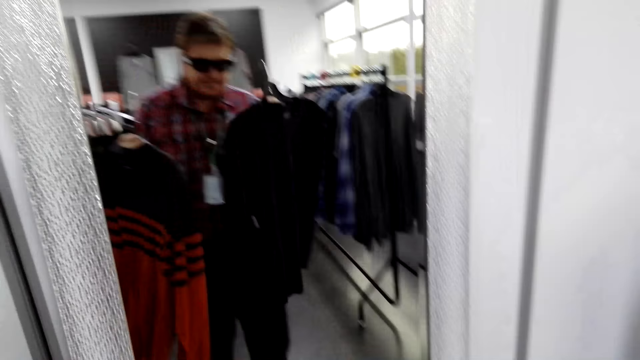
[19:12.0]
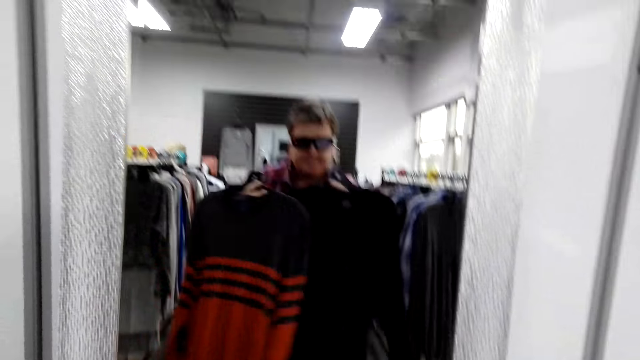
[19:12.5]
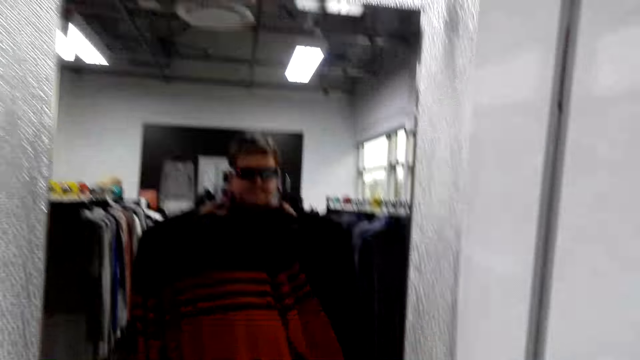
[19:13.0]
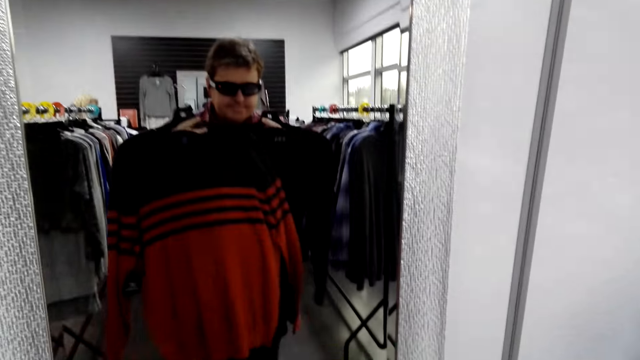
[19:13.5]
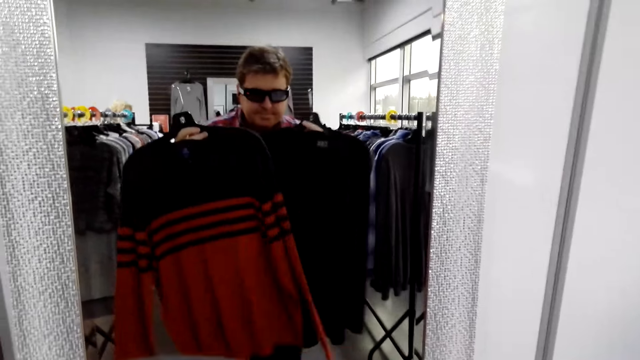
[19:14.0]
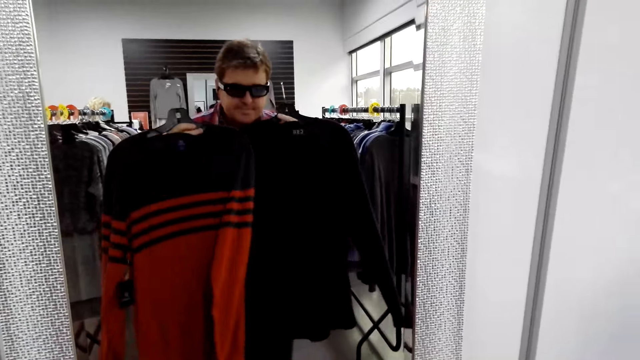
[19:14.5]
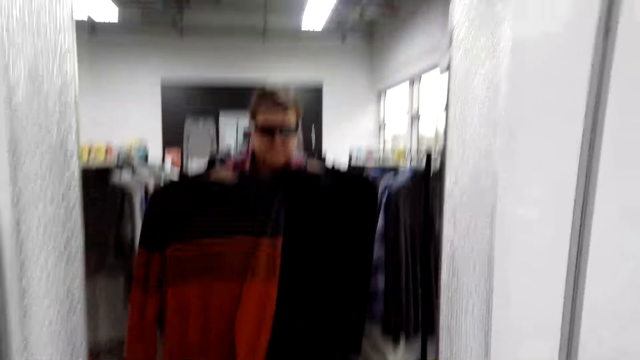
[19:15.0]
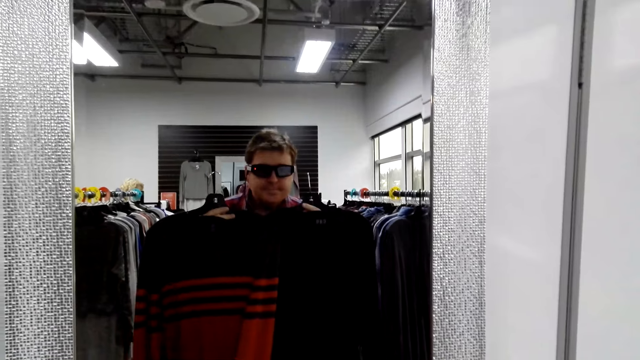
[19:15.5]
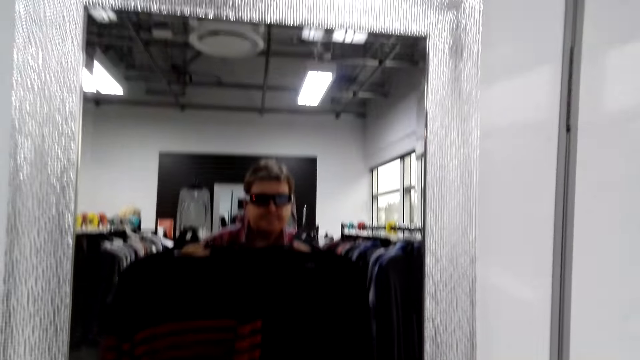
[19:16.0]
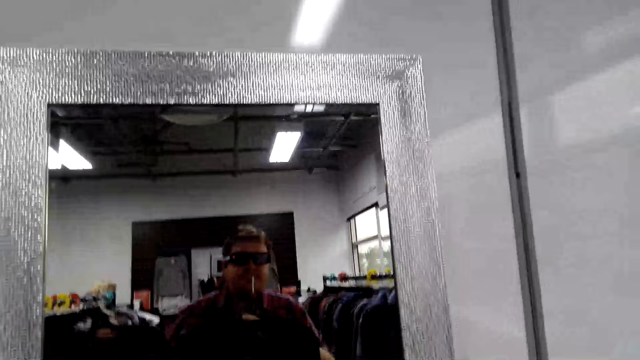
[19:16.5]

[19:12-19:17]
The camera wearer looks at the mirror.

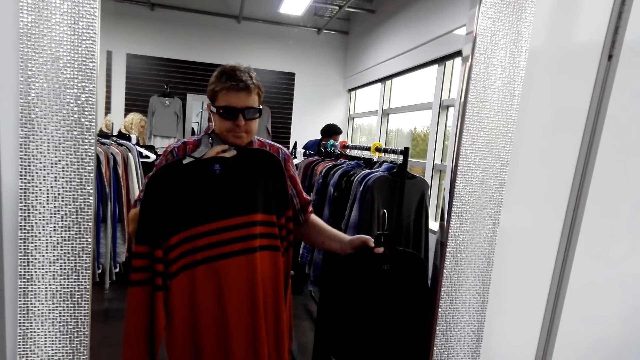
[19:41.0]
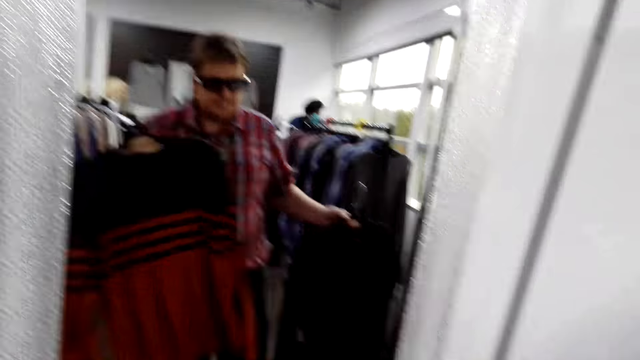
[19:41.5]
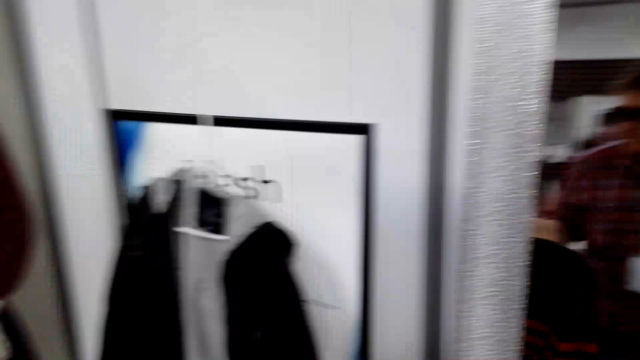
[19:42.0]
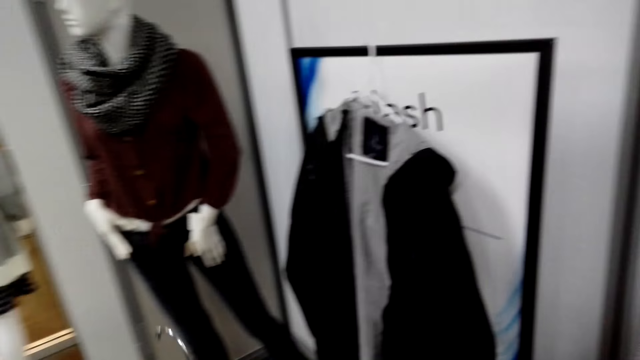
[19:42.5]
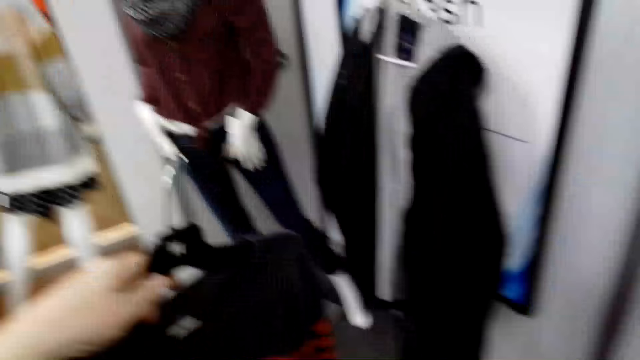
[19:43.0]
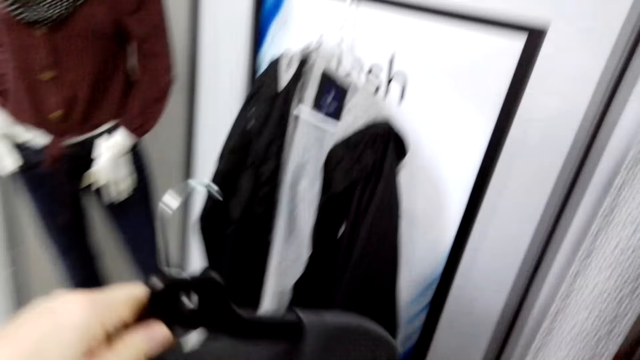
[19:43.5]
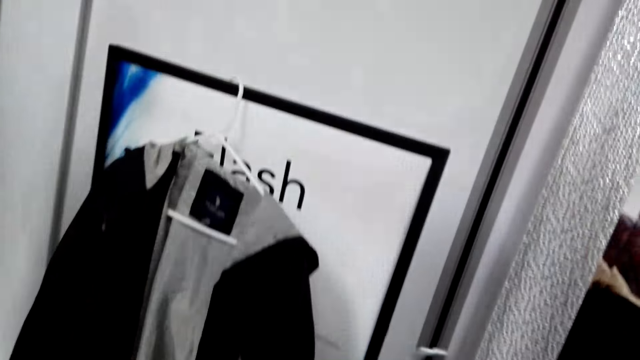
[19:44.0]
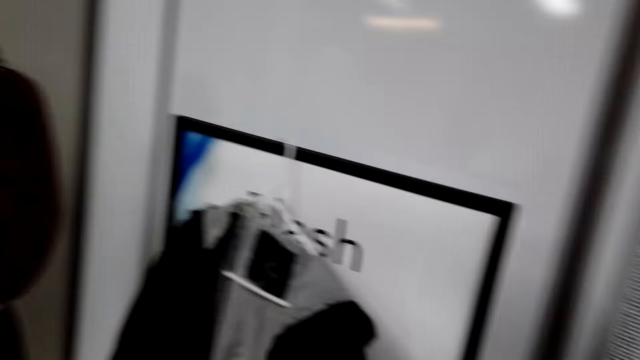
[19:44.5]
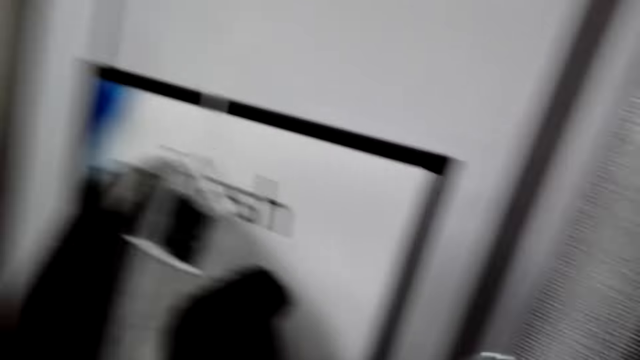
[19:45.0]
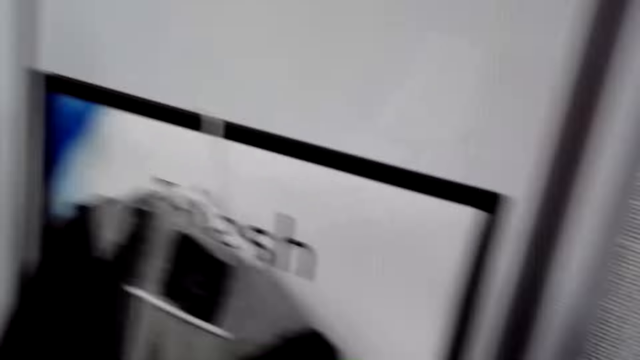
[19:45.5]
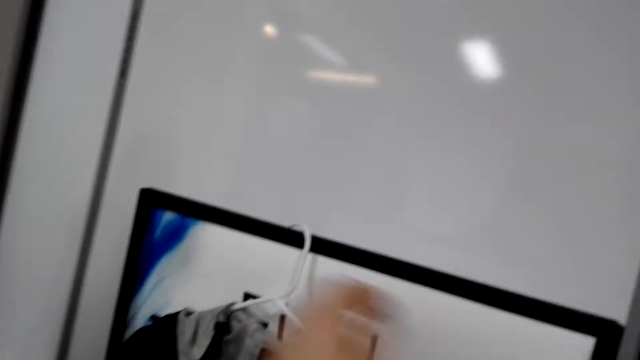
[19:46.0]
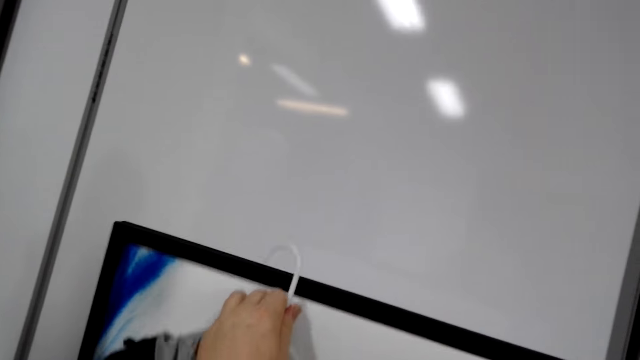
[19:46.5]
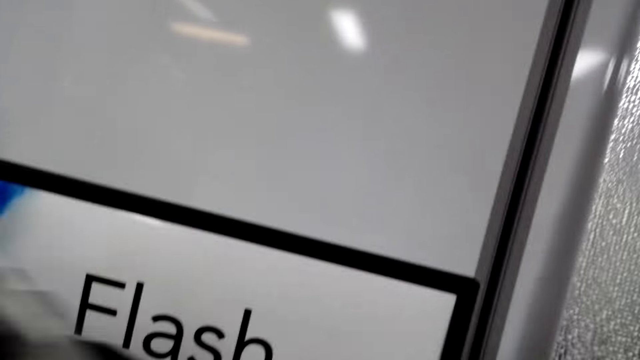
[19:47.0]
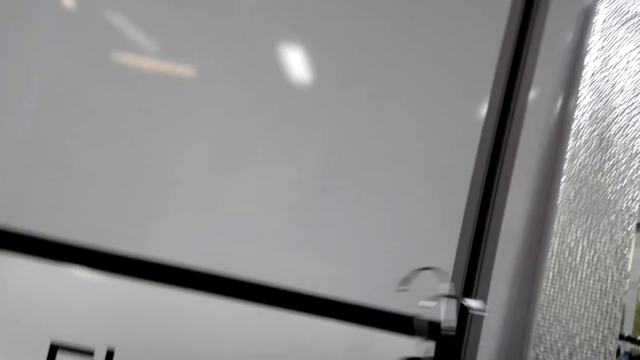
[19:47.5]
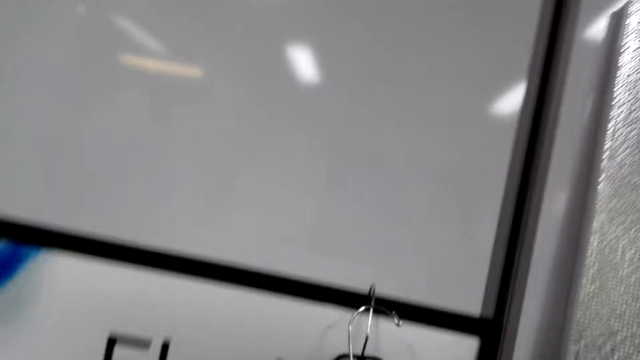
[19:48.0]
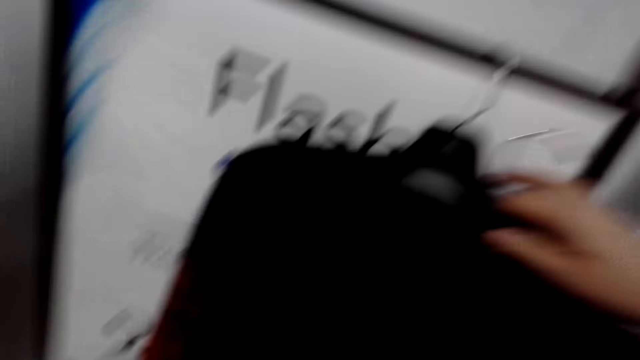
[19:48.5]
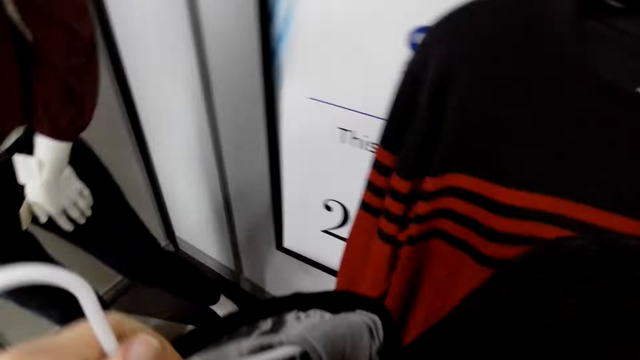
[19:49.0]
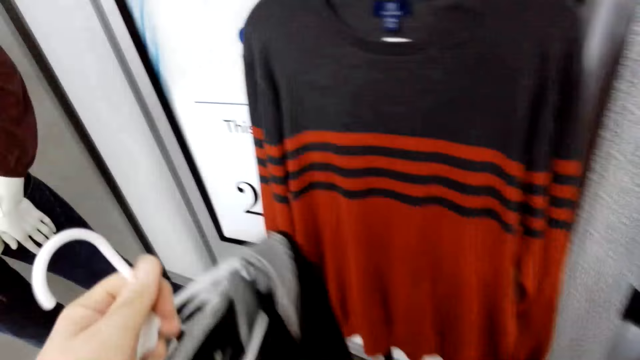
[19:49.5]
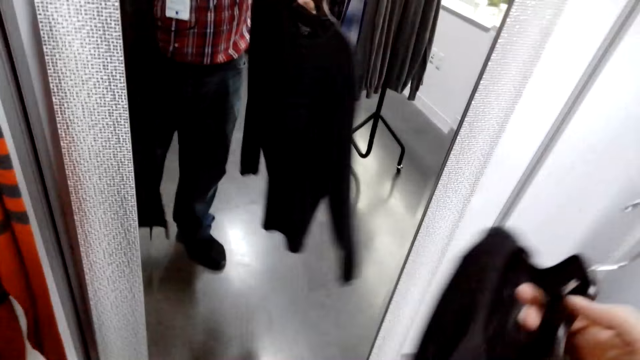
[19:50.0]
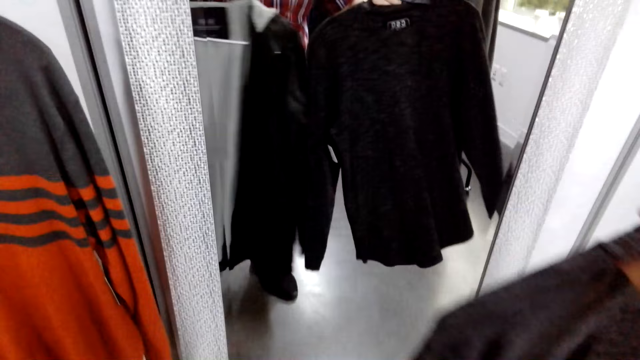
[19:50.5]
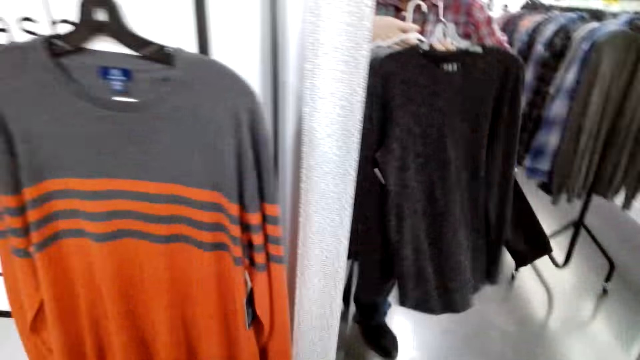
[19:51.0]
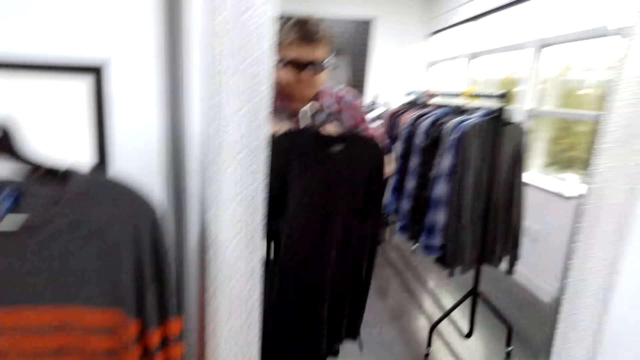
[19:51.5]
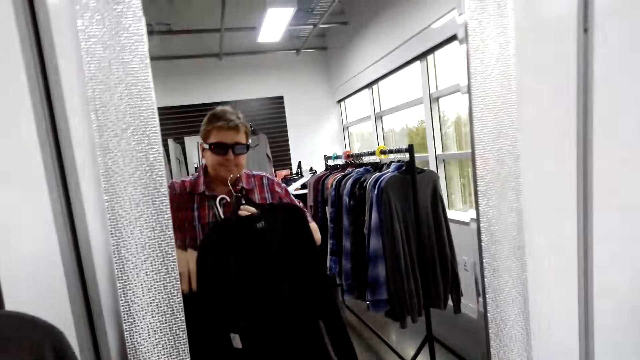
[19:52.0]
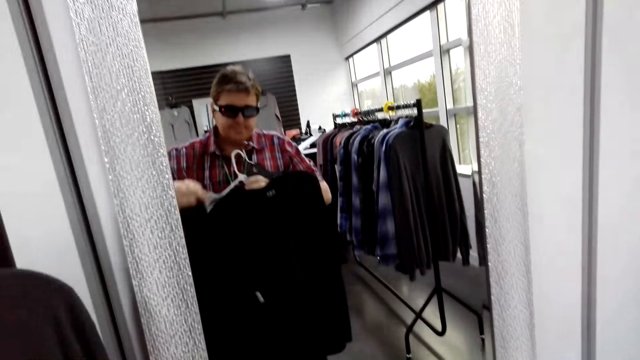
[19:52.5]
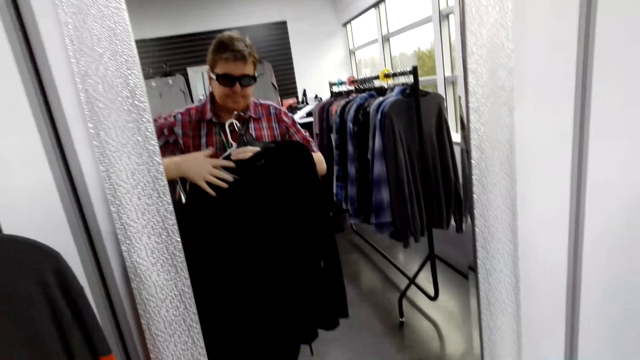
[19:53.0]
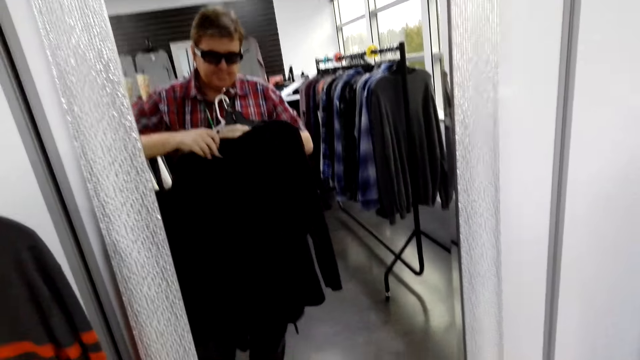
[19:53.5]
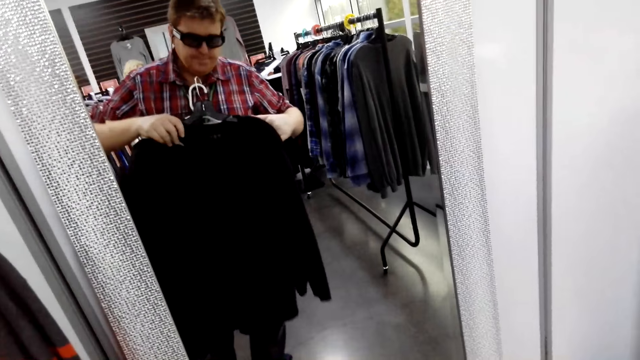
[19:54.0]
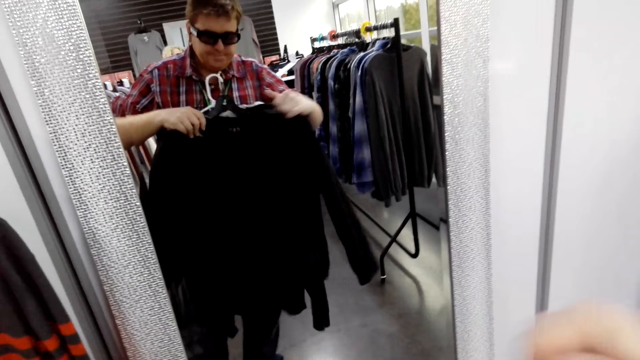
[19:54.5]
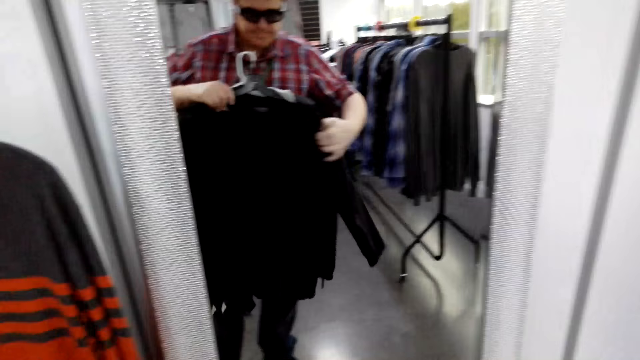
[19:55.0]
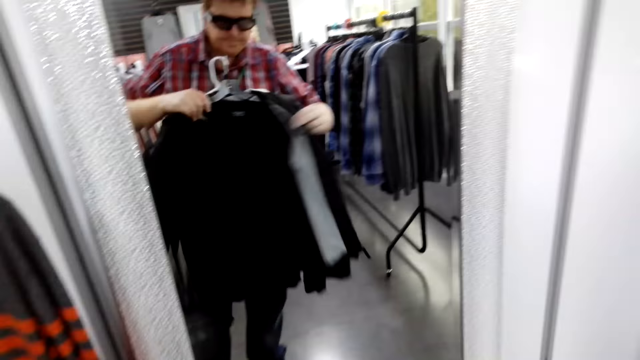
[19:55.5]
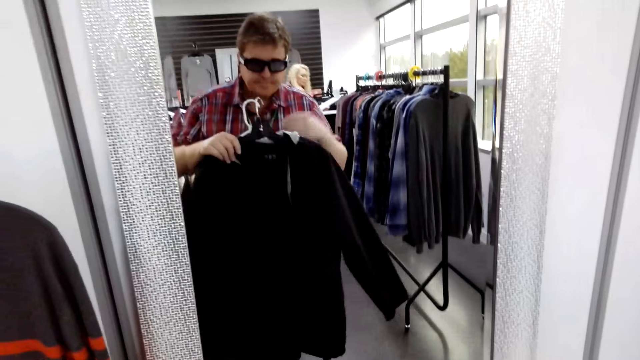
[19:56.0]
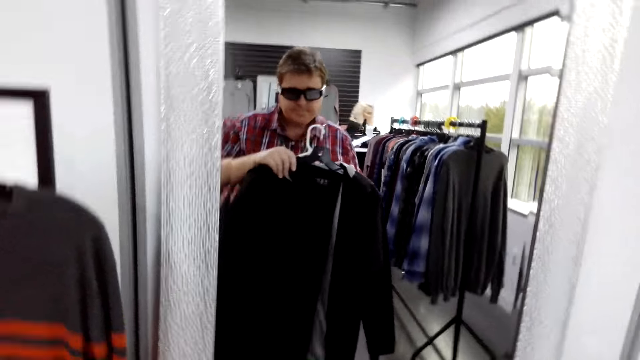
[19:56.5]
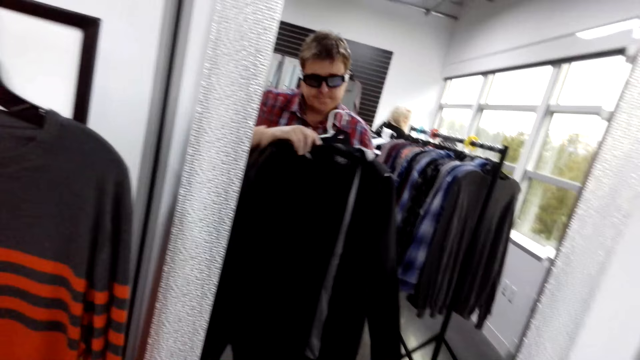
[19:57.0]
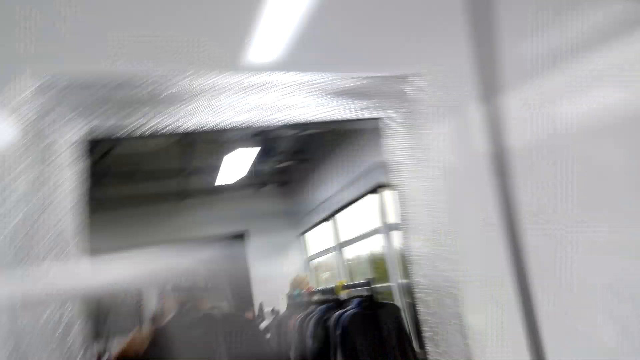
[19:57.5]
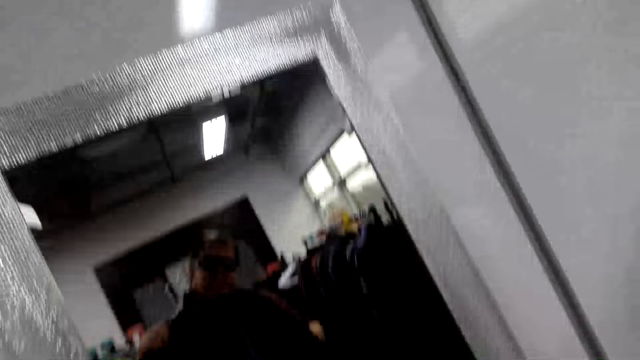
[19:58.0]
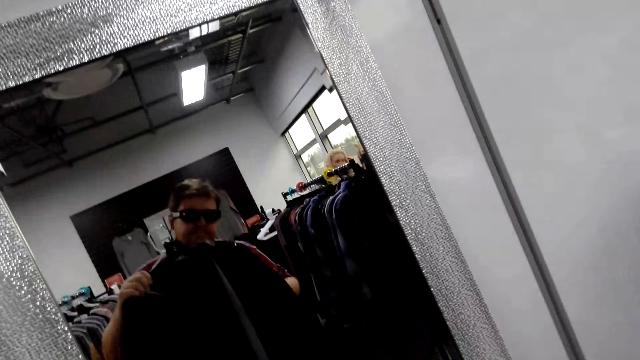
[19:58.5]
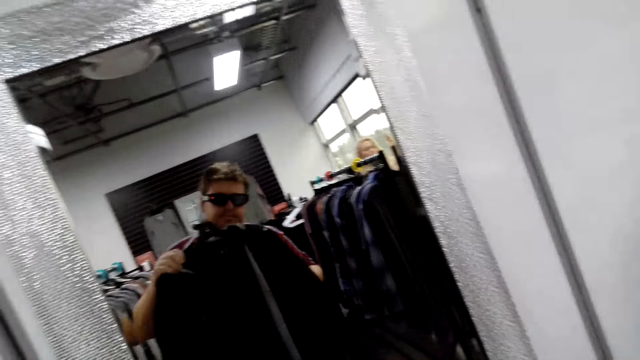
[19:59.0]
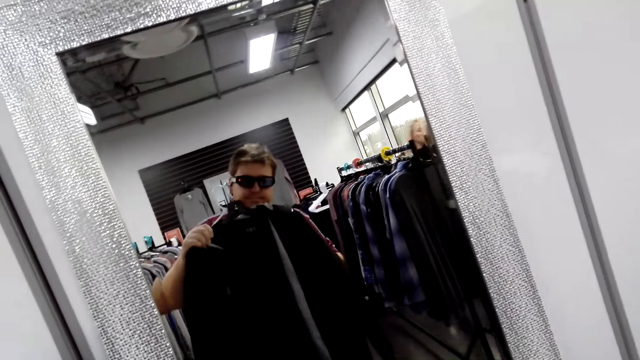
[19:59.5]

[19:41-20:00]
The camera wearer stares at the board. He looks around the boutique. He removes the hanger from the board. He picks clothes. He hangs the hanger on the board. He stares at the sweater. He holds the clothes together. He looks at himself in the mirror.
